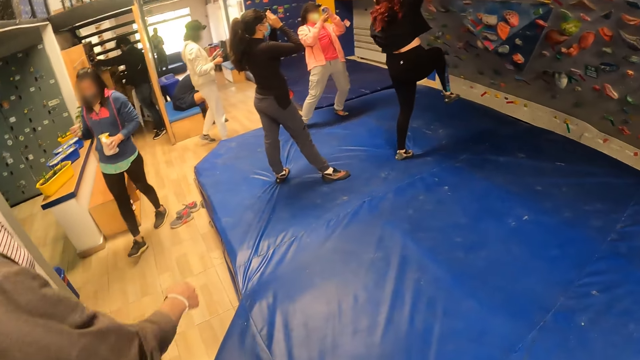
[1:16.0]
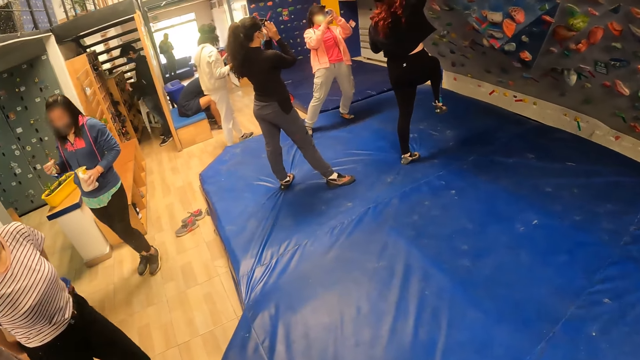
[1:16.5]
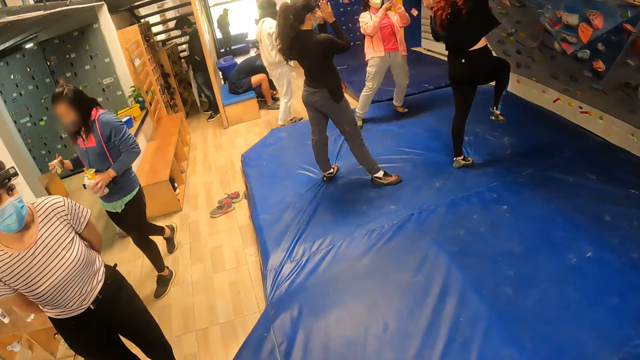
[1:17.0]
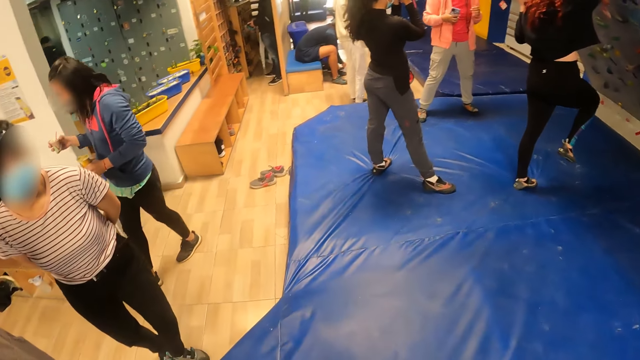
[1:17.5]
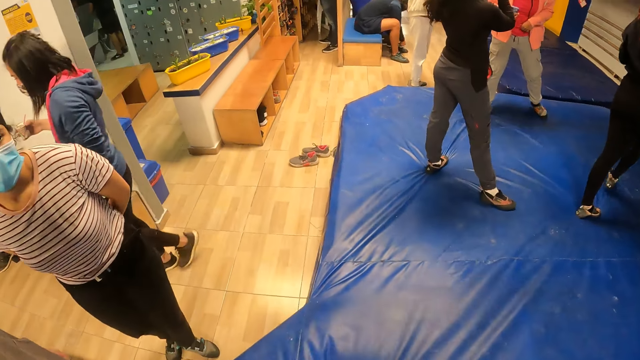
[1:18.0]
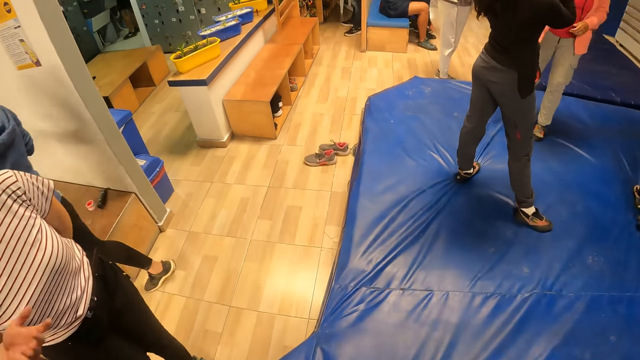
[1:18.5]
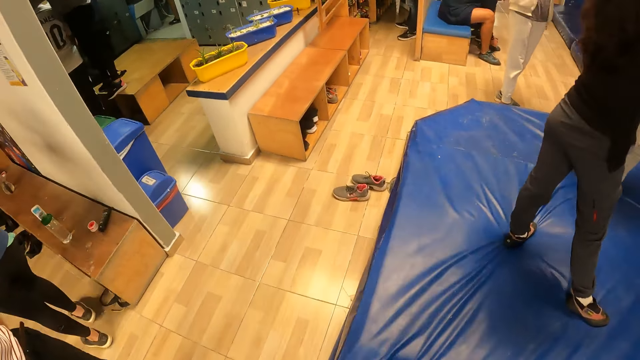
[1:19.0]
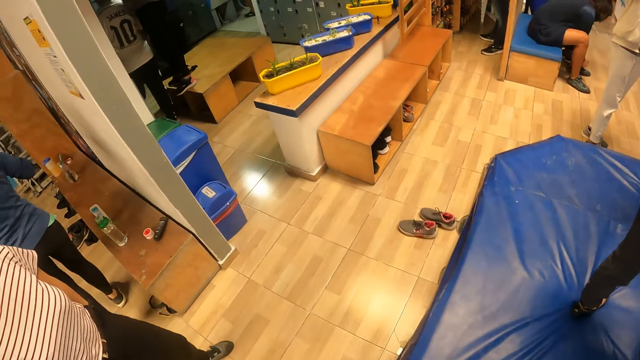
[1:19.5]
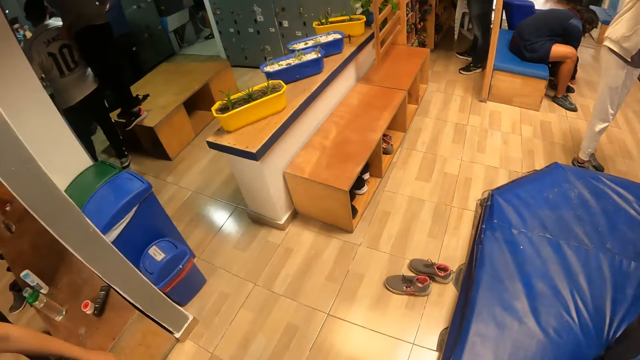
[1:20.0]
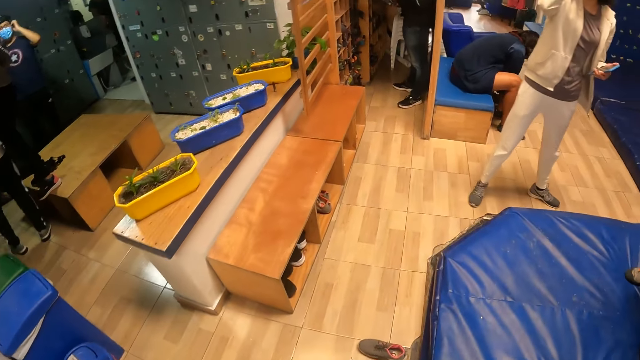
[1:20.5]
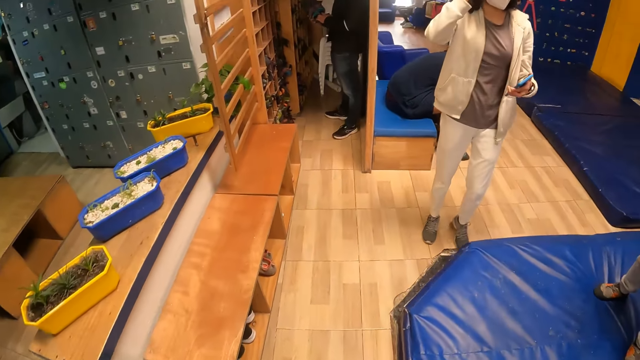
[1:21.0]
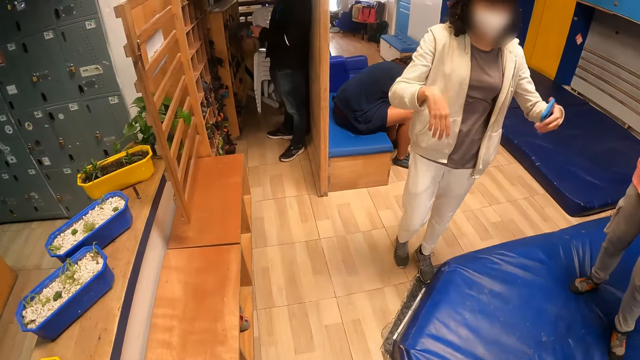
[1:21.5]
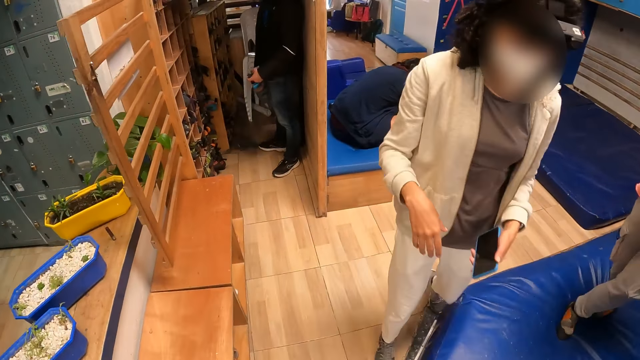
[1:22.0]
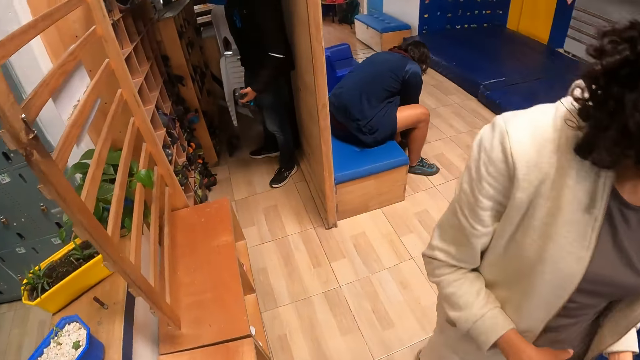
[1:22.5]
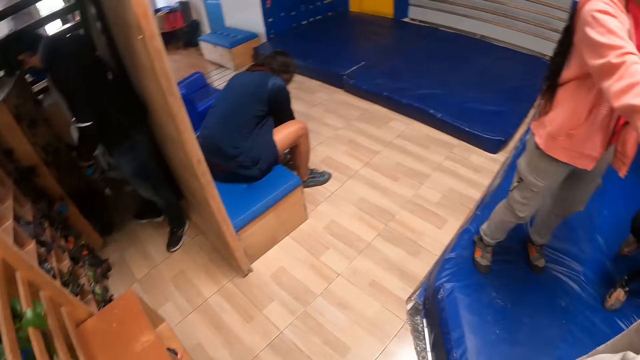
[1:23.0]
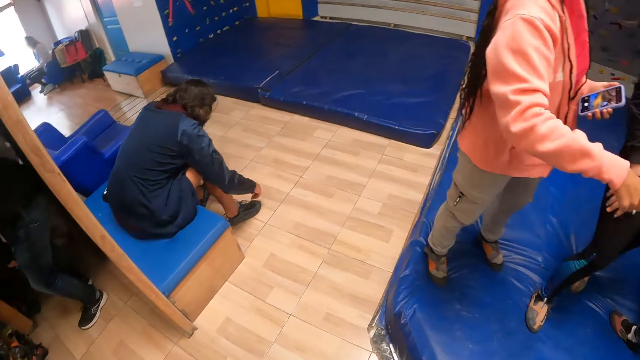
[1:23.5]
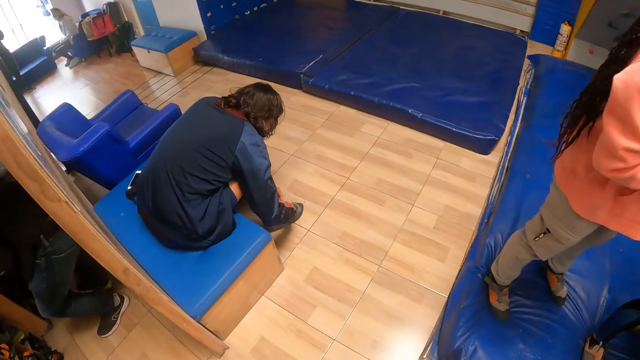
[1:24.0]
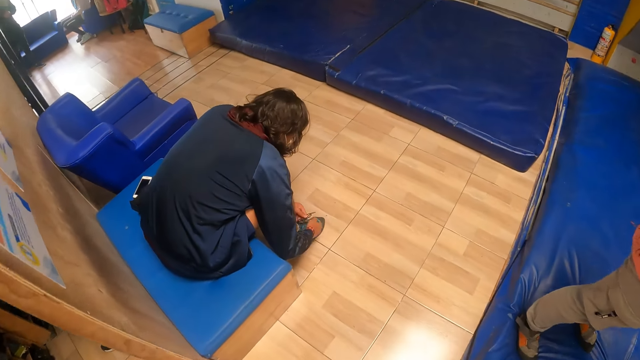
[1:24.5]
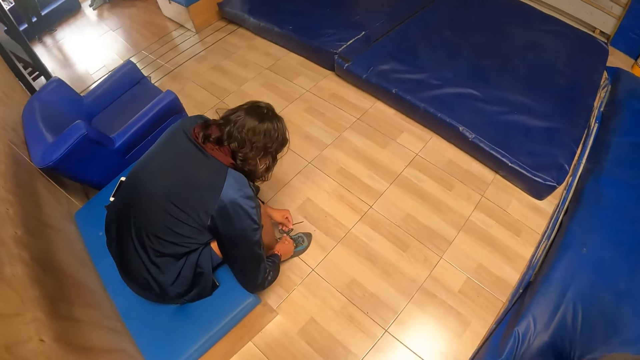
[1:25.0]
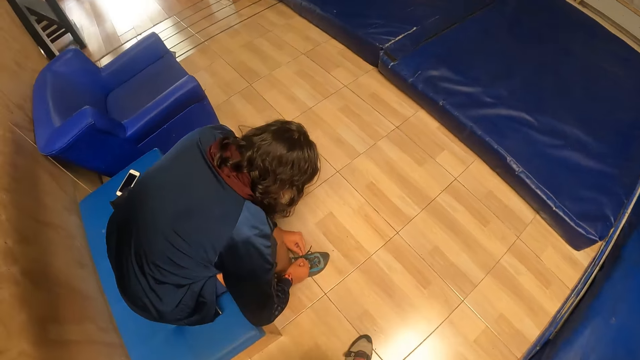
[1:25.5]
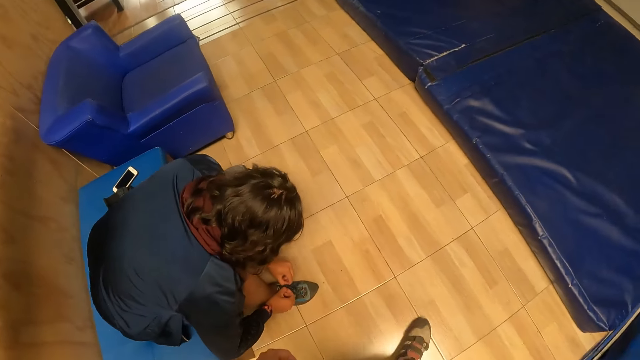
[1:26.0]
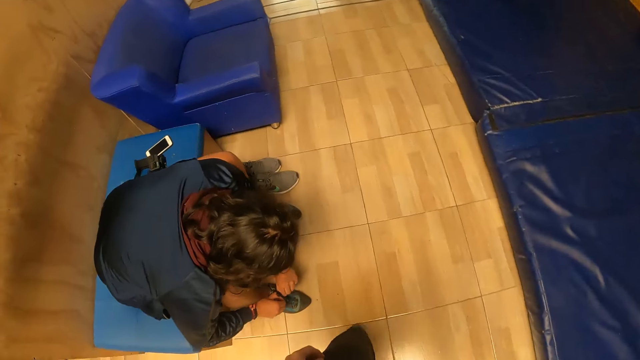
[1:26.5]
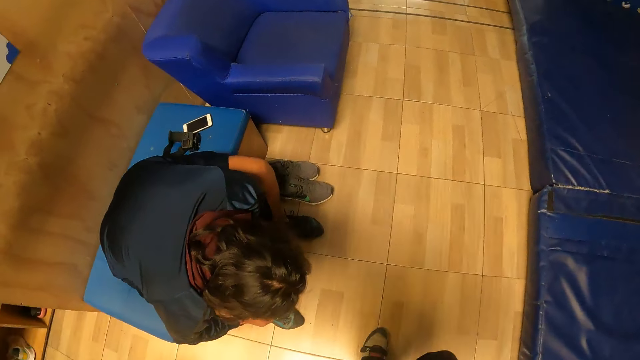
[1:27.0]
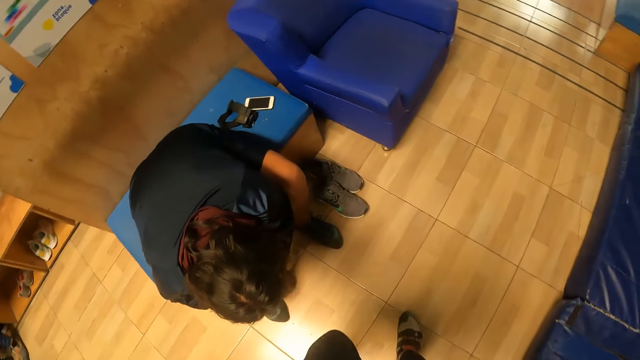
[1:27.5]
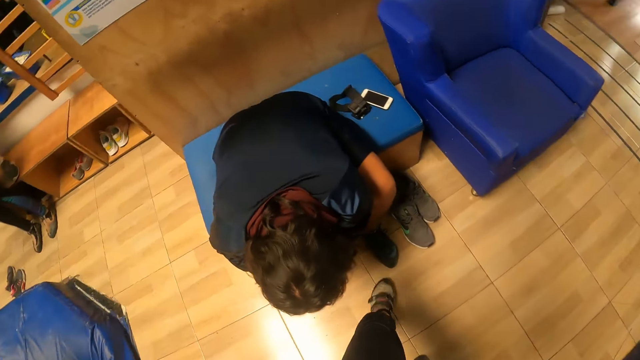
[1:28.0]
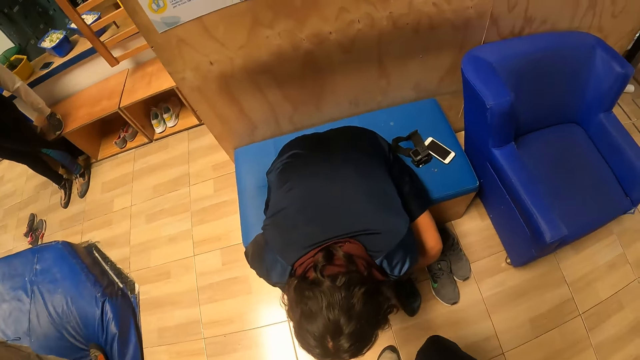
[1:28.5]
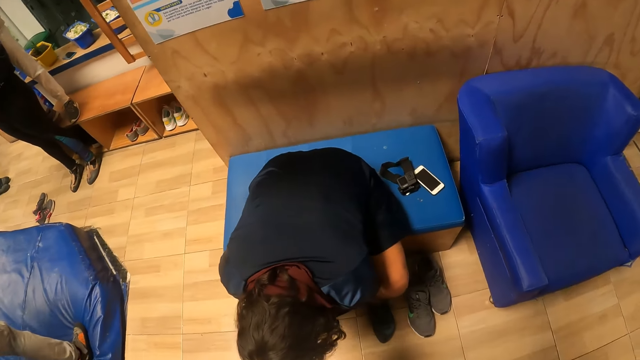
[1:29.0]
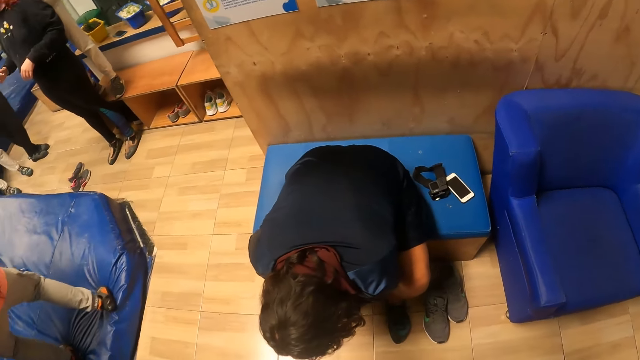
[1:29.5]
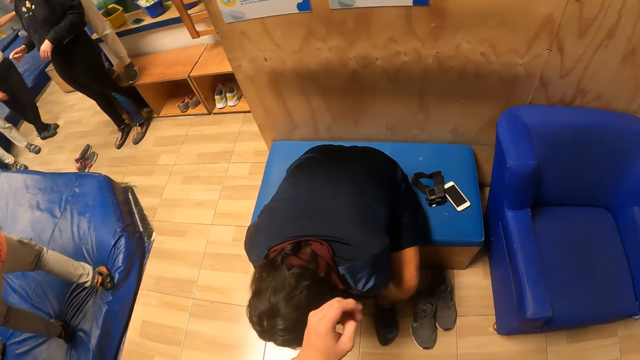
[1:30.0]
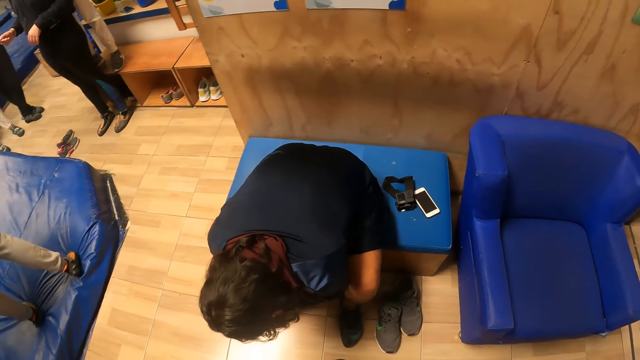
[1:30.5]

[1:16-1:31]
The camera wearer walks around. The man ties the shoe lace on his right leg with both hands. The camera wearer turns to the side.

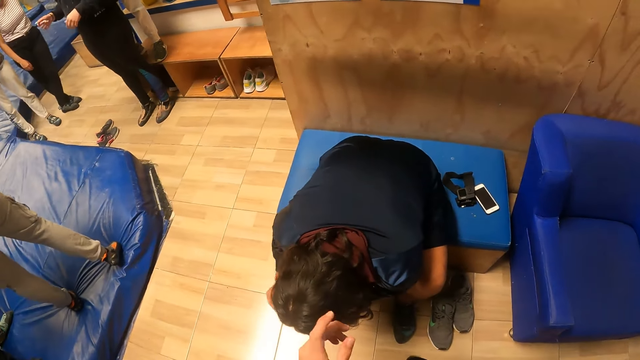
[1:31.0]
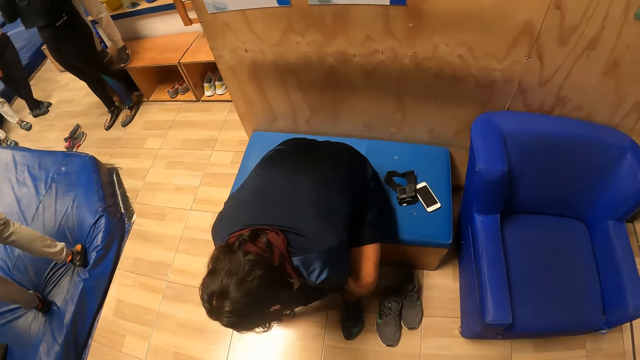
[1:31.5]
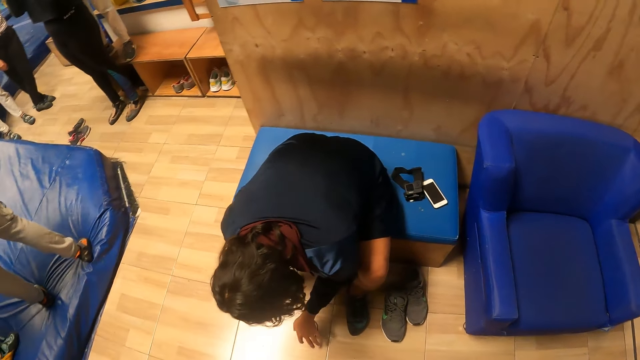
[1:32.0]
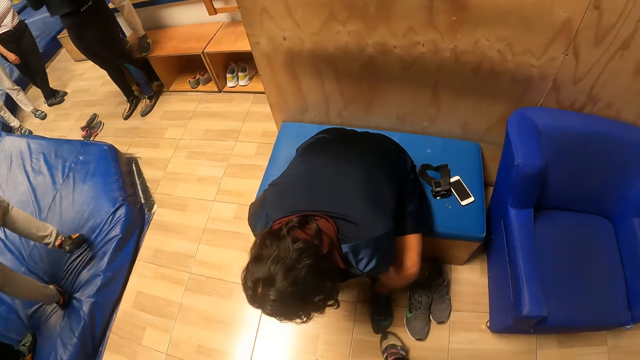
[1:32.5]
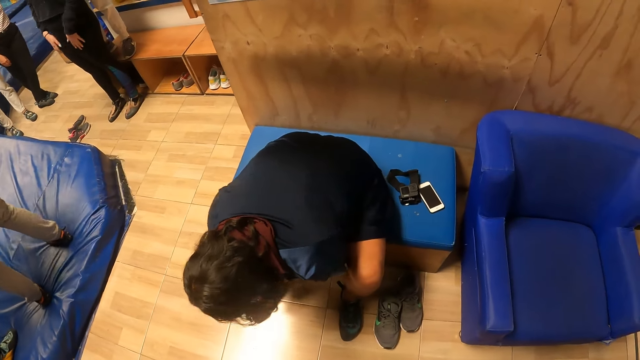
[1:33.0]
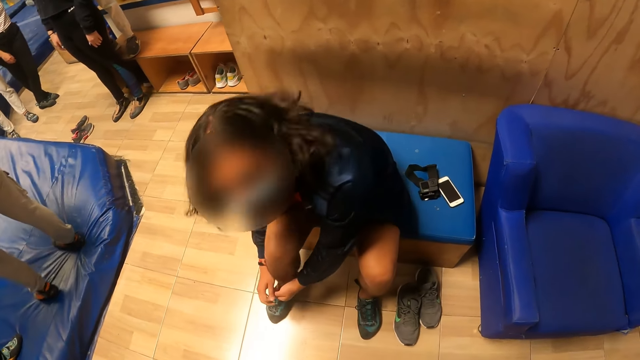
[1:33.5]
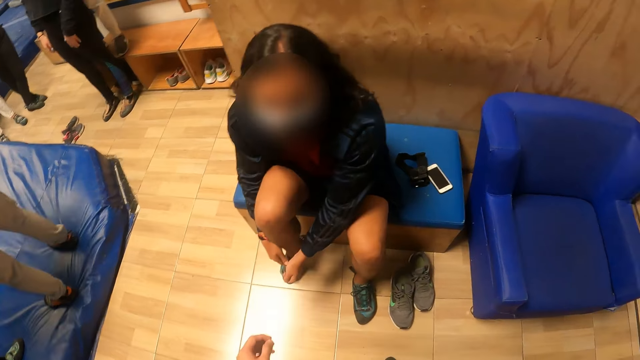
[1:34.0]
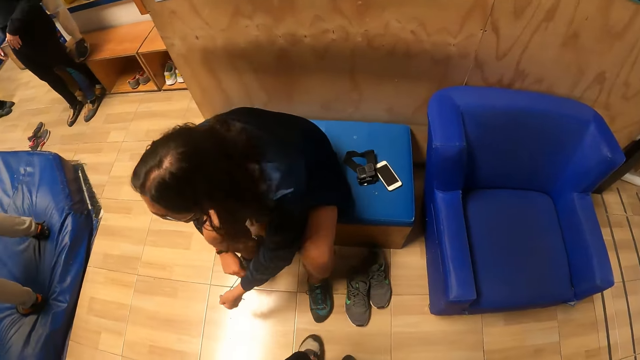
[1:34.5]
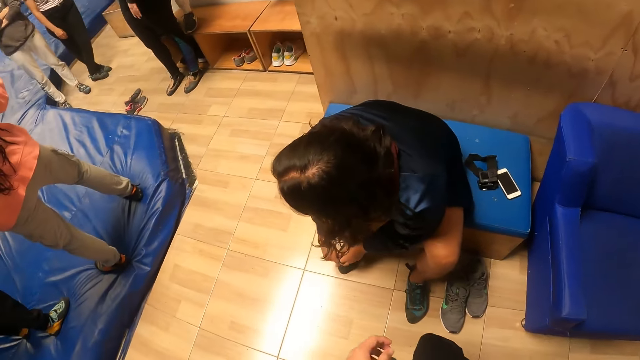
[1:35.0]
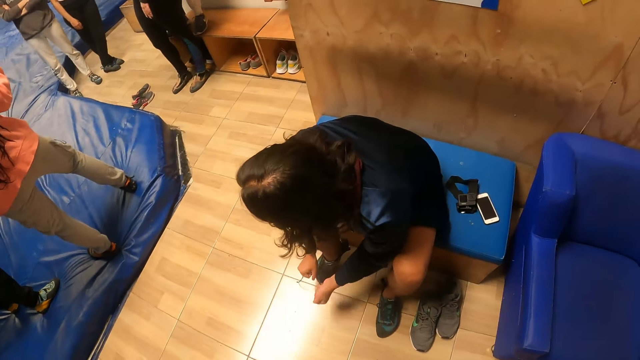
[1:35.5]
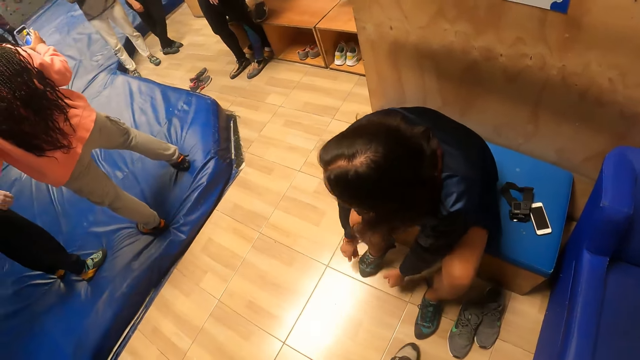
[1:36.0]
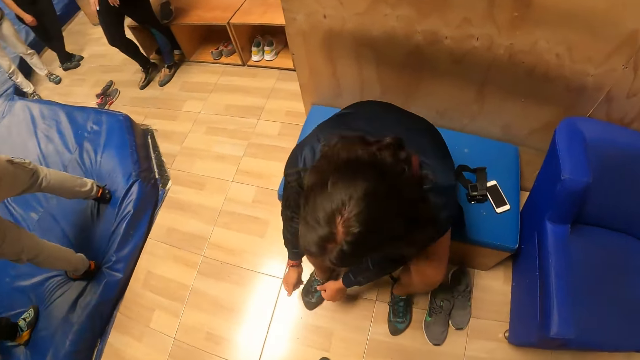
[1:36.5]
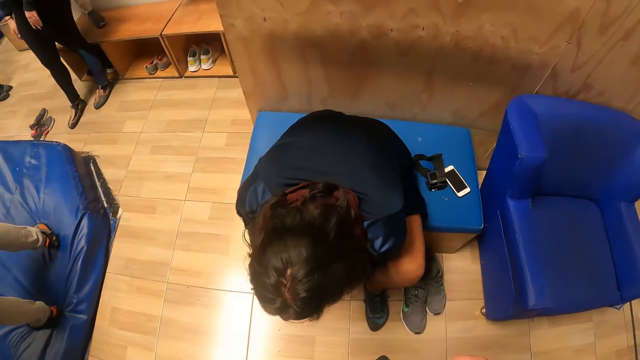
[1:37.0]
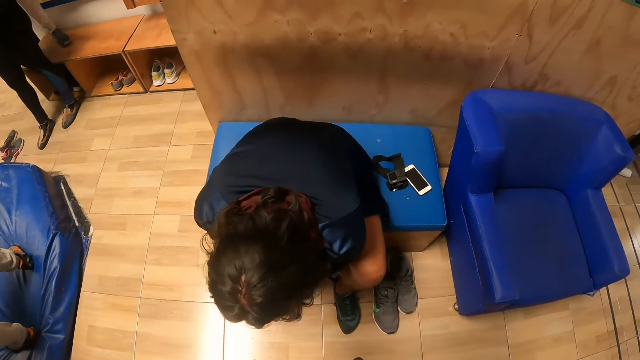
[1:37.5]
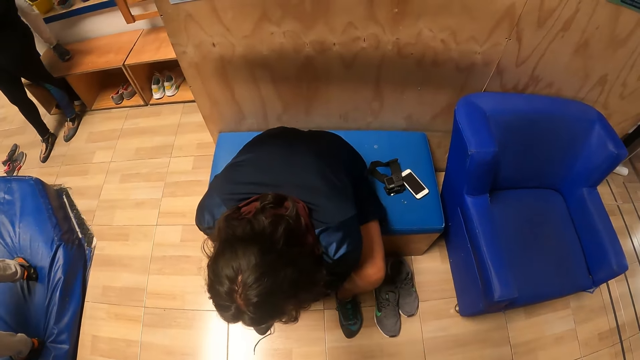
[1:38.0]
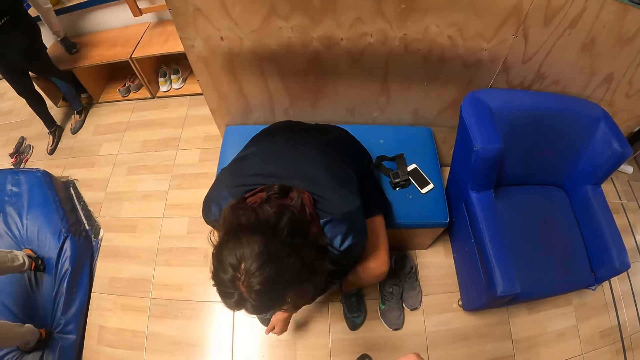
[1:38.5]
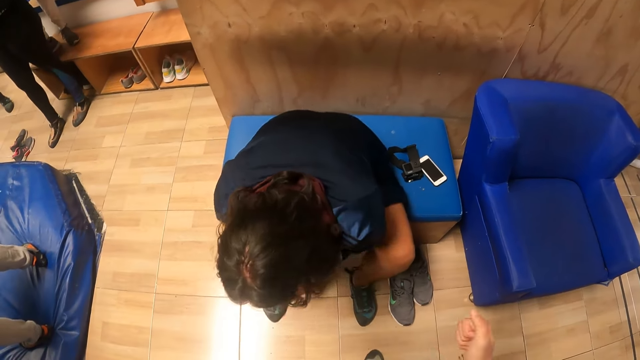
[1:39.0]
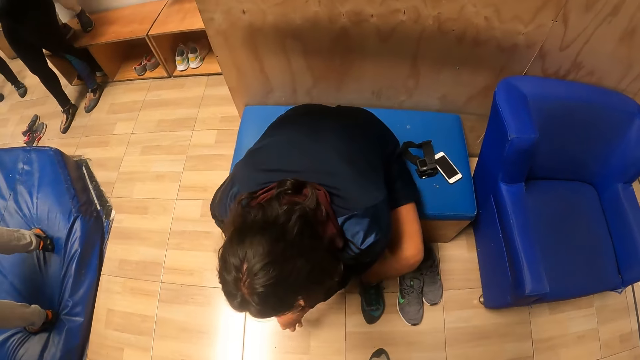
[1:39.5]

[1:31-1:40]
The camera wearer interacts with the man. The man ties up a shoe. The camera wearer turns to the side. The man ties up the shoe.
